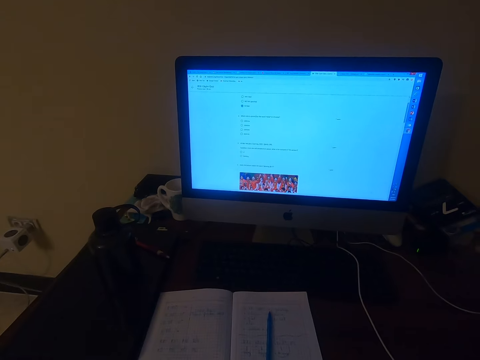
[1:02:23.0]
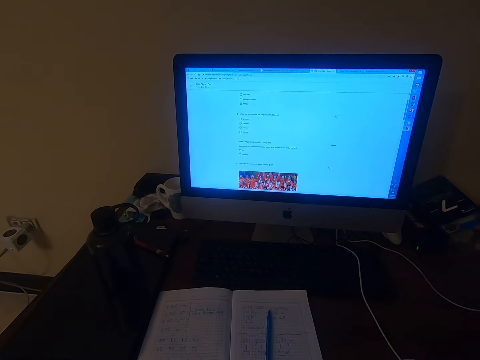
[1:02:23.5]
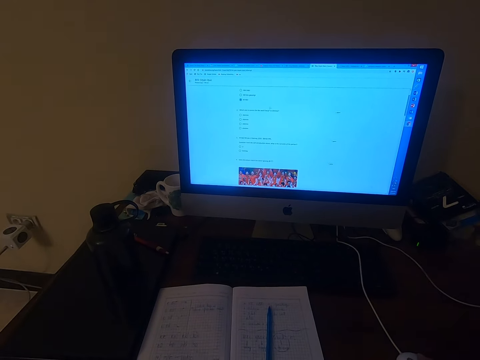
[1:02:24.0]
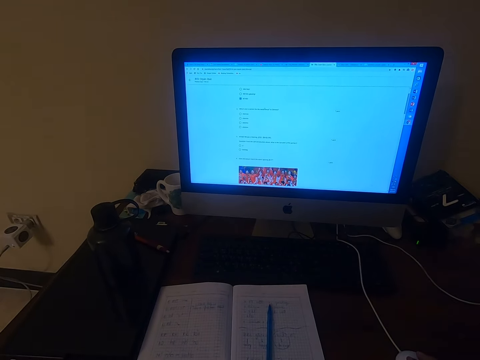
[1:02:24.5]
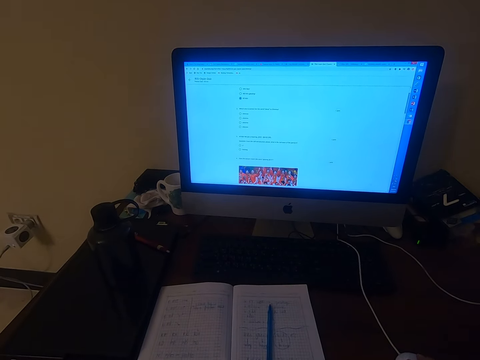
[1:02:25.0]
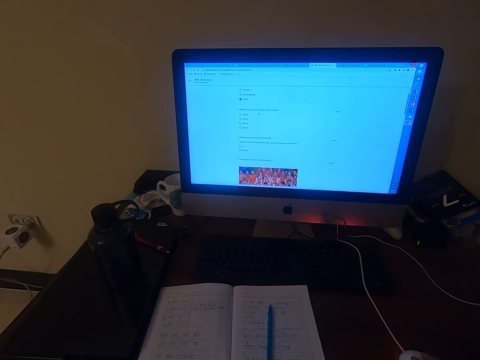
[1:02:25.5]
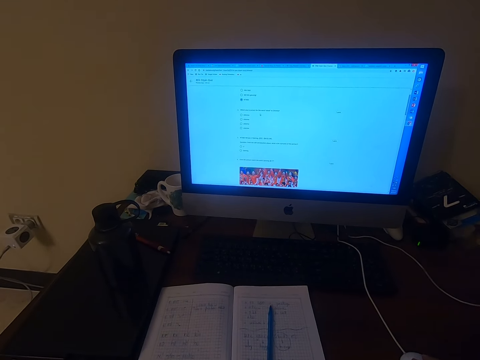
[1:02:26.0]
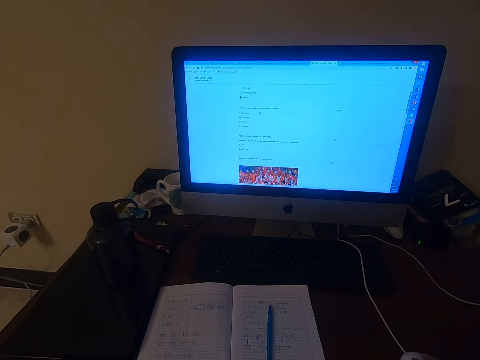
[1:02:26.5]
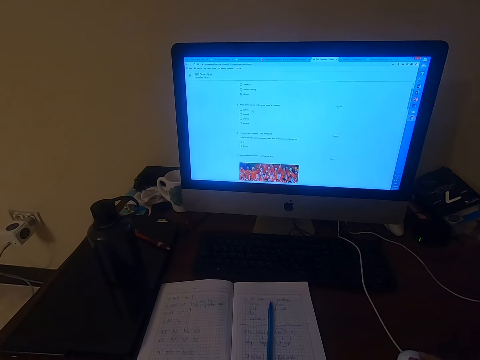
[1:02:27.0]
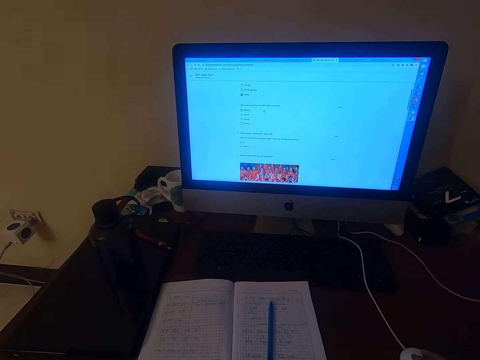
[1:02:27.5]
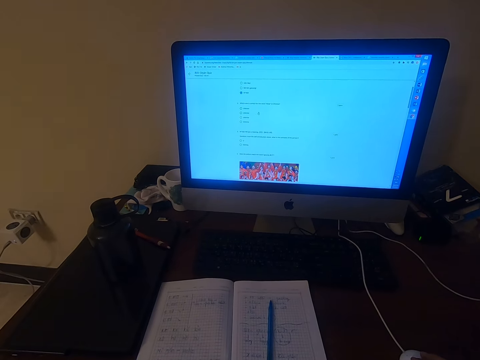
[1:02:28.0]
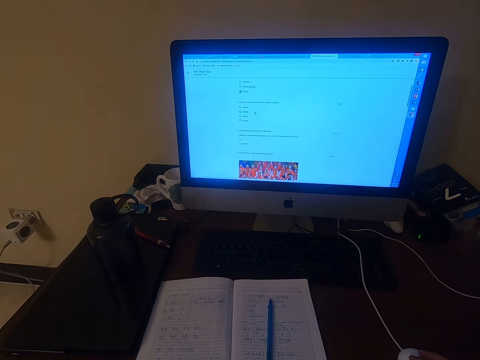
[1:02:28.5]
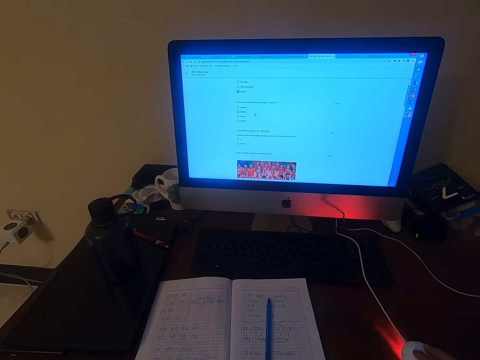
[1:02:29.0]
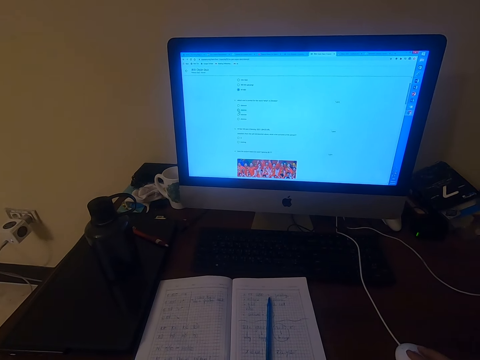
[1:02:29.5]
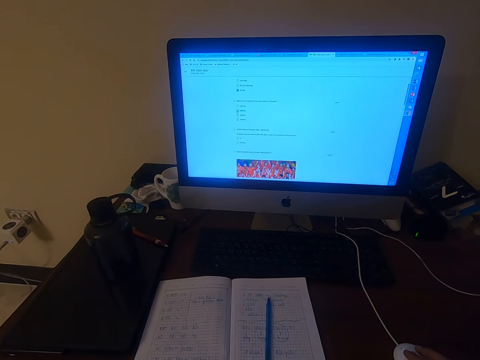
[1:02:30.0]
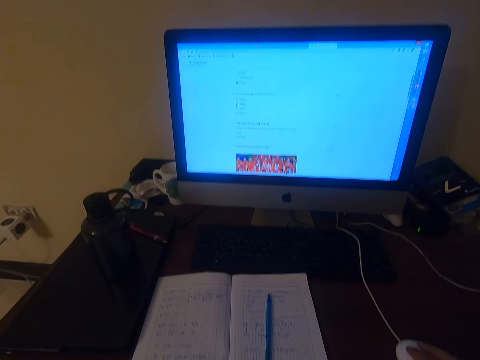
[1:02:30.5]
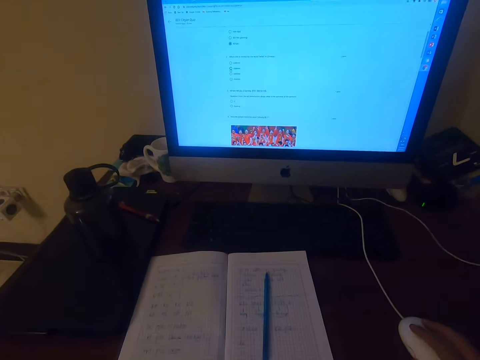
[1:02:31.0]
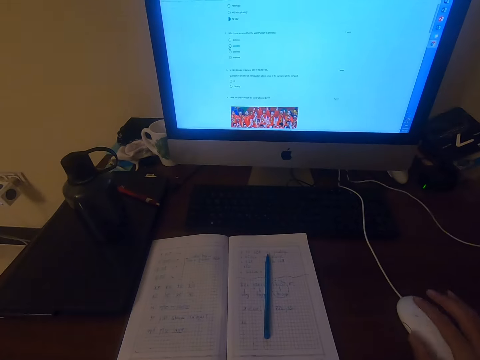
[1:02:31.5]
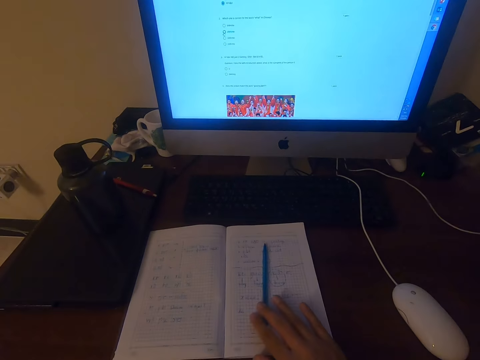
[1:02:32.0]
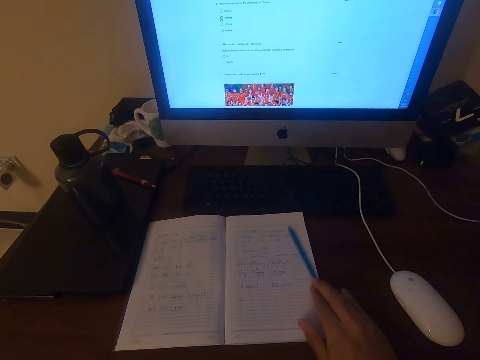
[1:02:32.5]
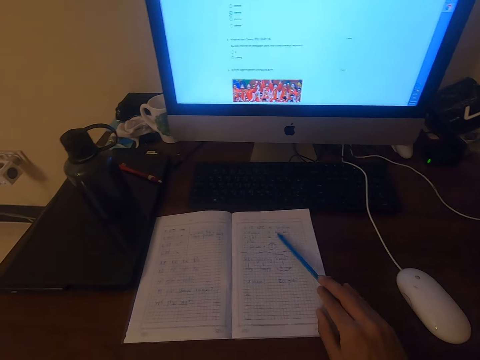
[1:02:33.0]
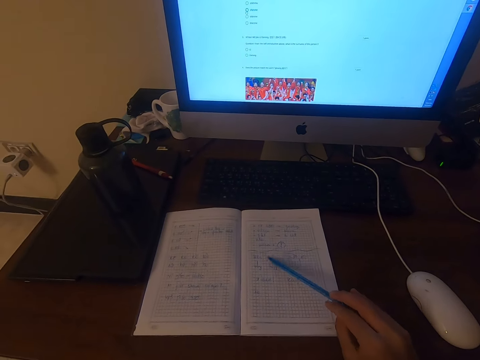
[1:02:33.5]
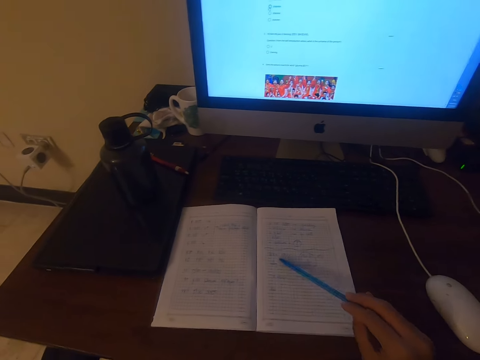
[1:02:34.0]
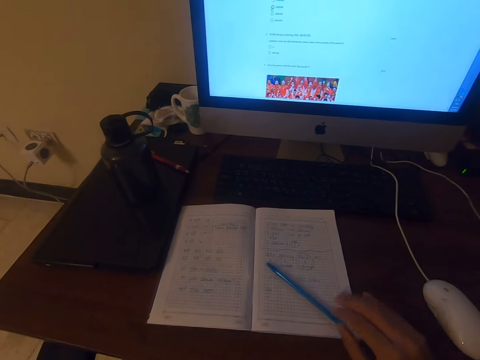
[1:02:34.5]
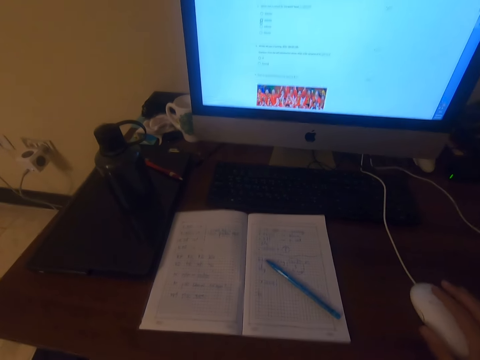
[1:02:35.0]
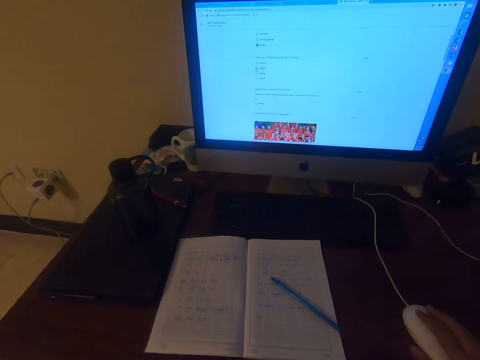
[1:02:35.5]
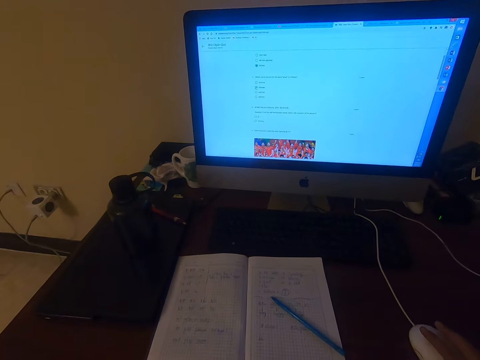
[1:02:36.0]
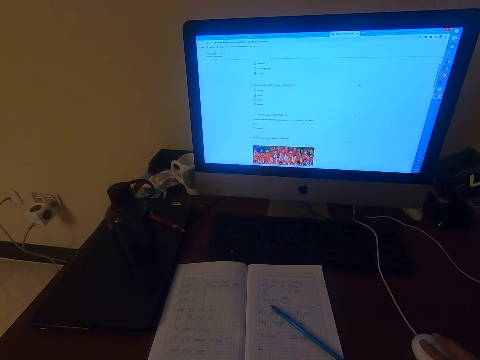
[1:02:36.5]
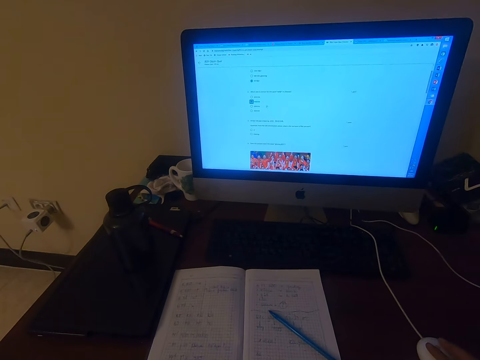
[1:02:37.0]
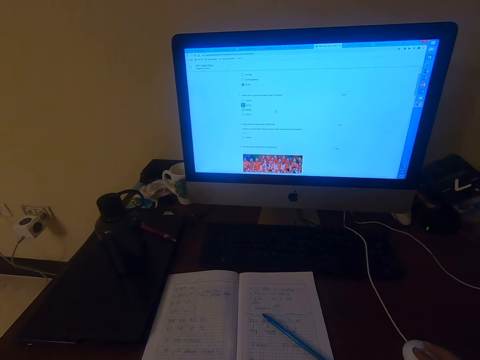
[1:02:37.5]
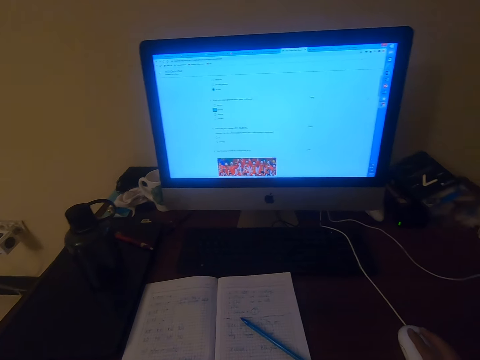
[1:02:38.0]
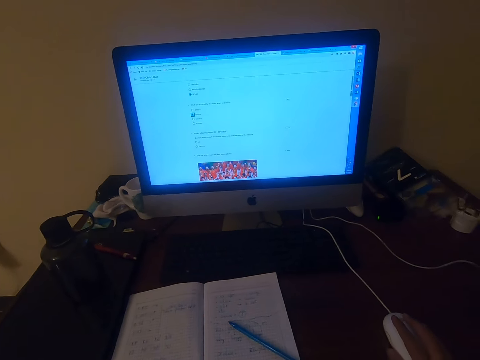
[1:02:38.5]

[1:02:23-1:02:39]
The camera wearer holds the pen on the book with his right hand. He operates the desktop on the table with a mouse.

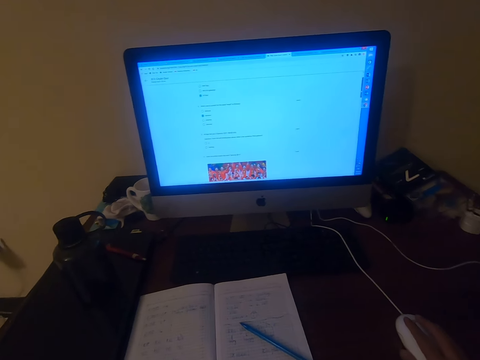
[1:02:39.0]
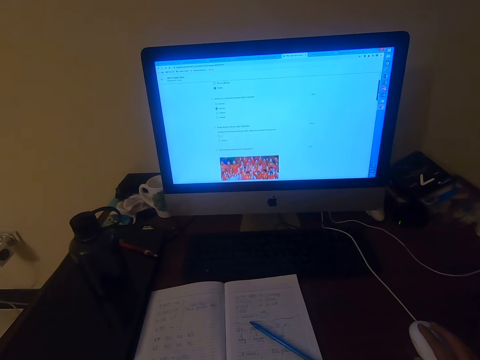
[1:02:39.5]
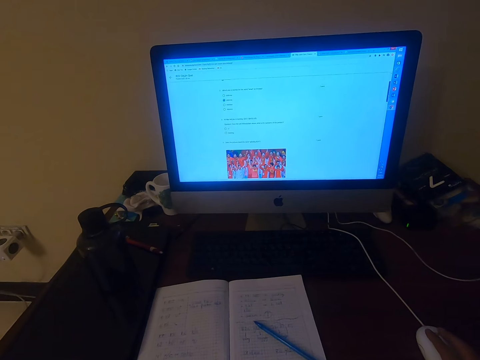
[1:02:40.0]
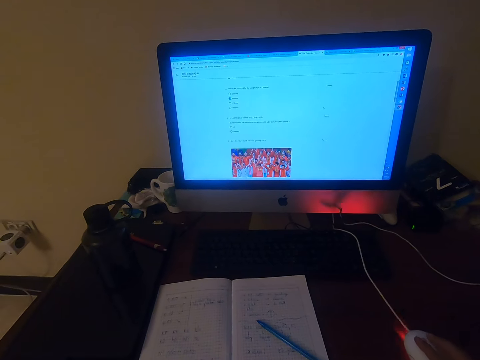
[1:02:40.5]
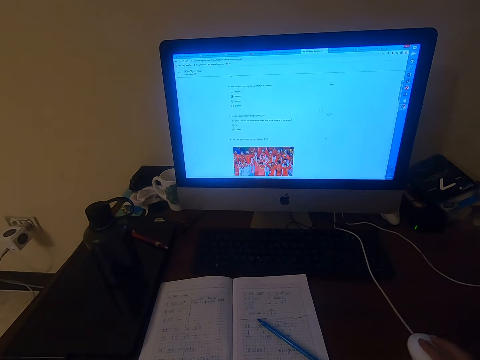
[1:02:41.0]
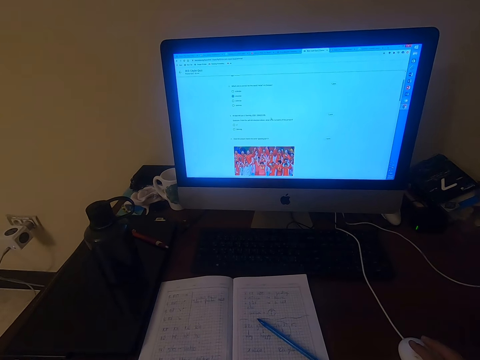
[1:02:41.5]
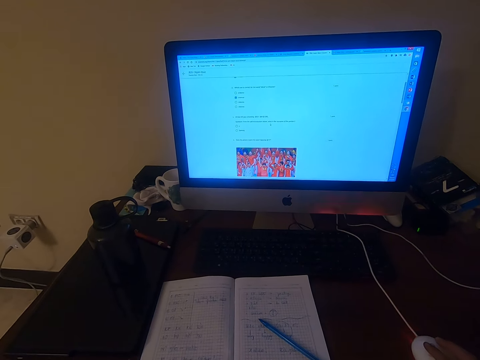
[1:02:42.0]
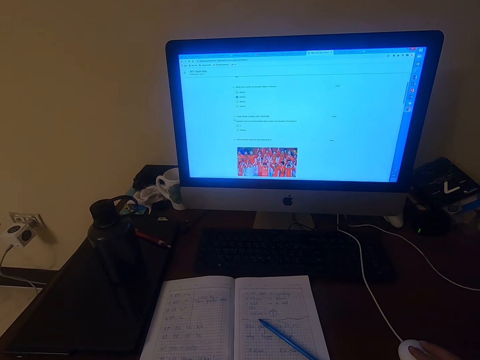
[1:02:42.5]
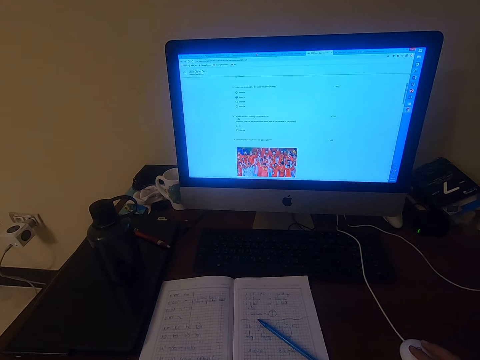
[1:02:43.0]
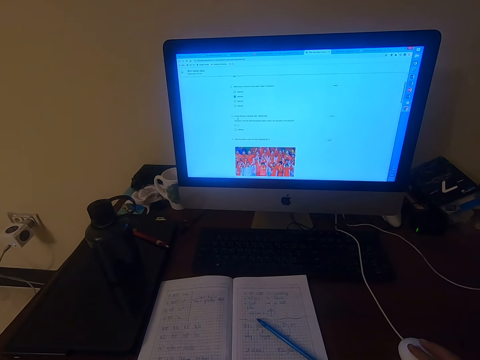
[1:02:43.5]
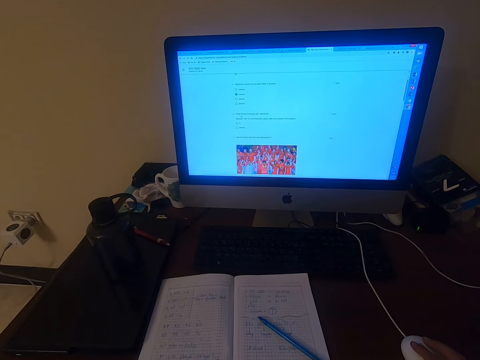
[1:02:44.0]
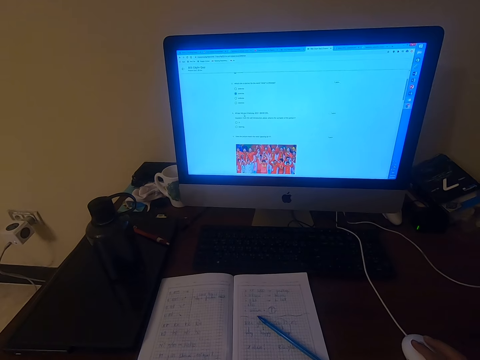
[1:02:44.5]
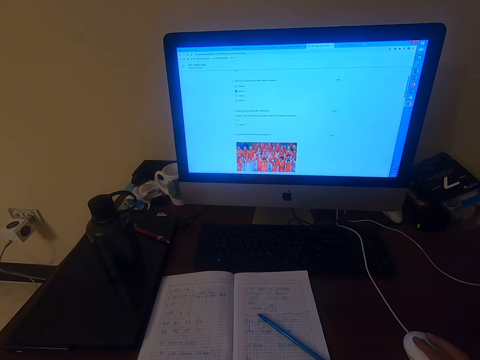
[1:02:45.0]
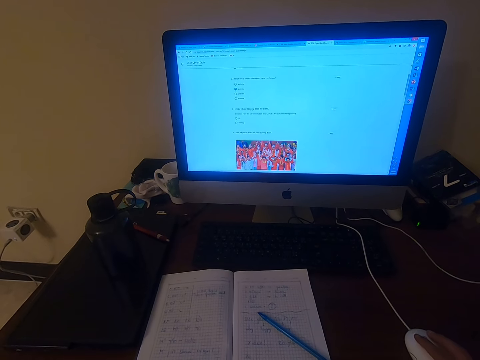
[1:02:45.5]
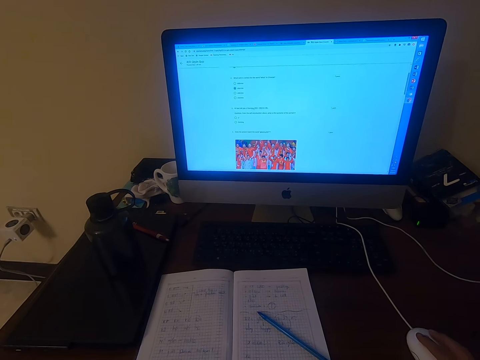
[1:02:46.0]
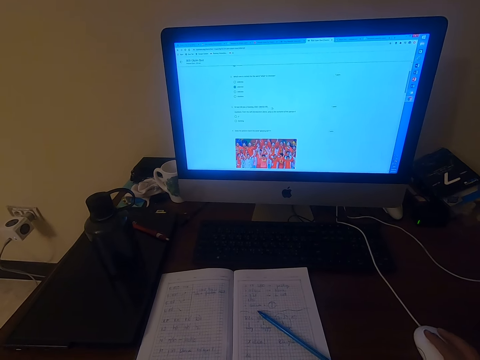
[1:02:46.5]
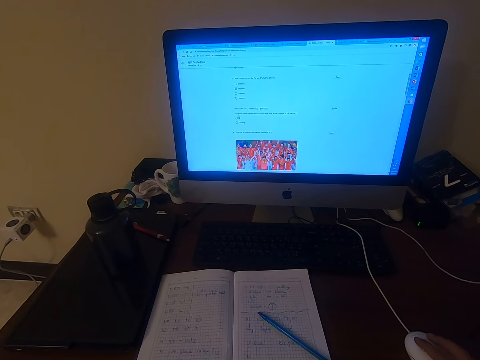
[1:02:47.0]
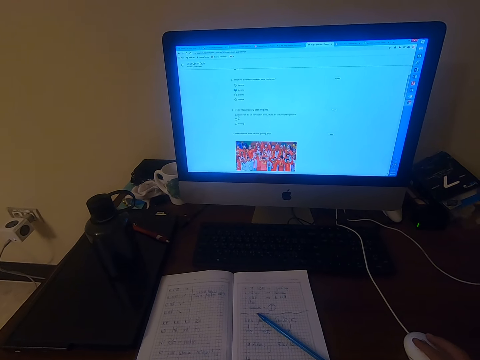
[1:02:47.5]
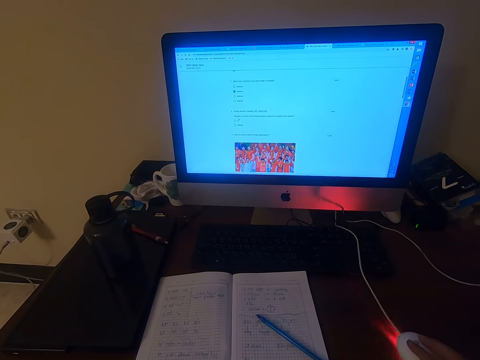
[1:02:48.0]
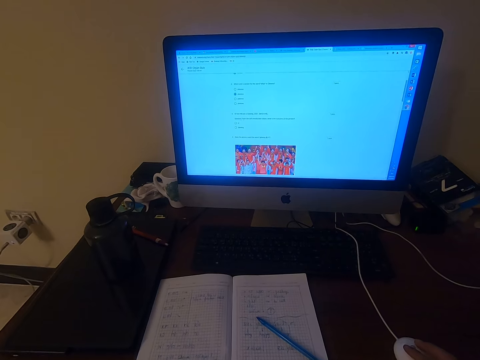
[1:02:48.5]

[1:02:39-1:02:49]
The camera wearer operates the machine with a mouse. They talk.
